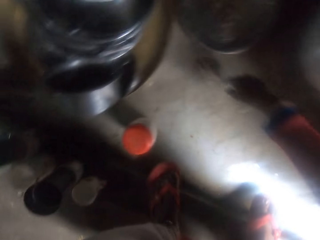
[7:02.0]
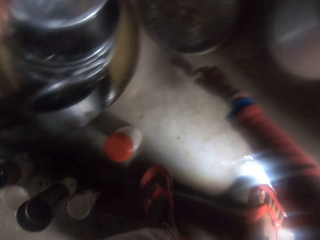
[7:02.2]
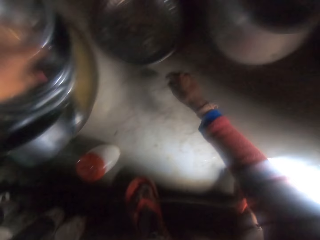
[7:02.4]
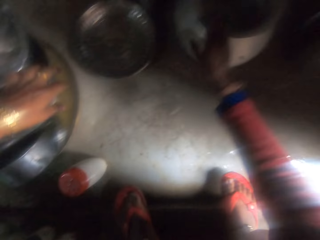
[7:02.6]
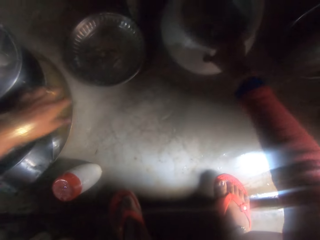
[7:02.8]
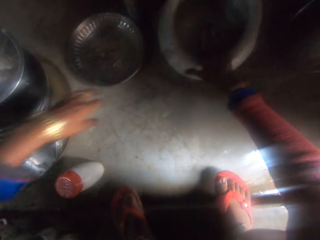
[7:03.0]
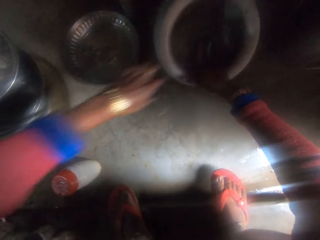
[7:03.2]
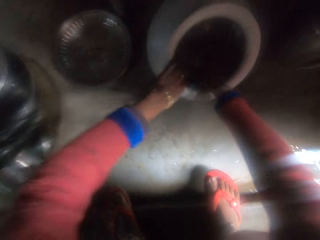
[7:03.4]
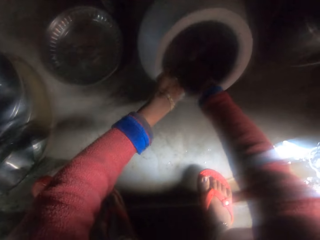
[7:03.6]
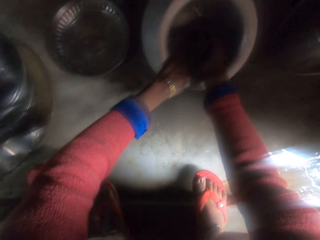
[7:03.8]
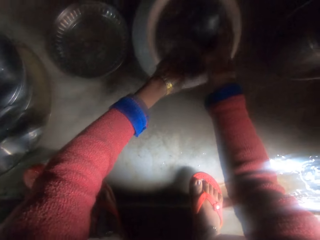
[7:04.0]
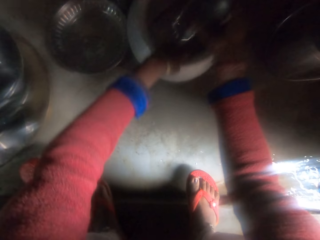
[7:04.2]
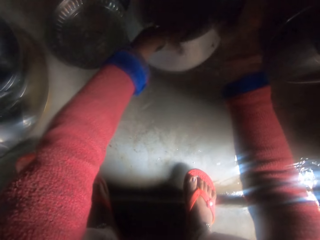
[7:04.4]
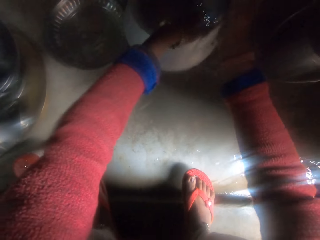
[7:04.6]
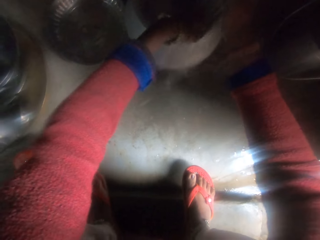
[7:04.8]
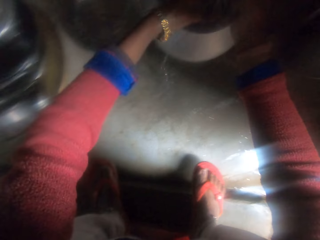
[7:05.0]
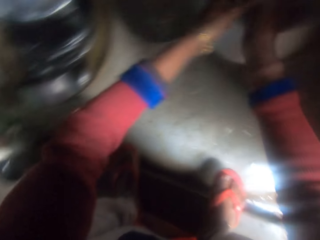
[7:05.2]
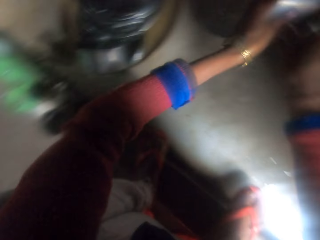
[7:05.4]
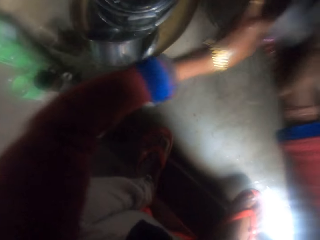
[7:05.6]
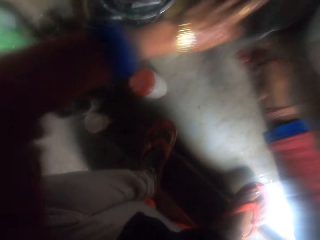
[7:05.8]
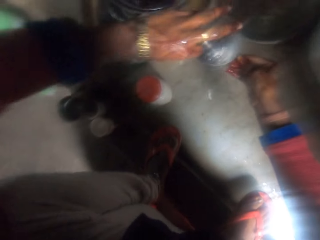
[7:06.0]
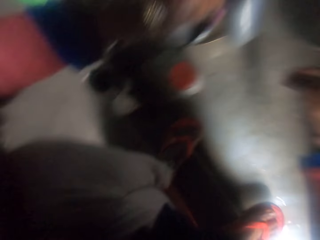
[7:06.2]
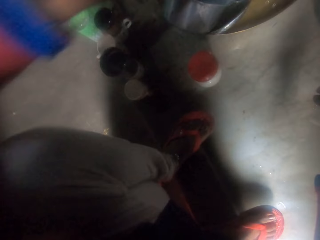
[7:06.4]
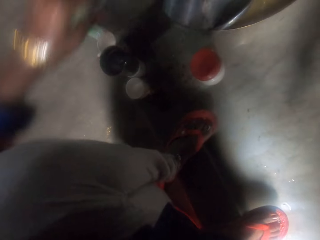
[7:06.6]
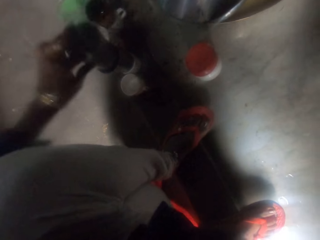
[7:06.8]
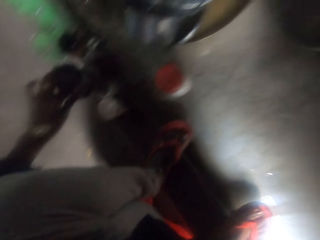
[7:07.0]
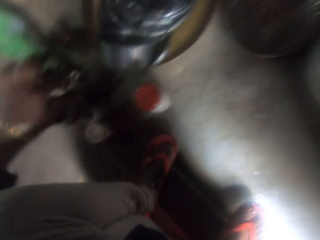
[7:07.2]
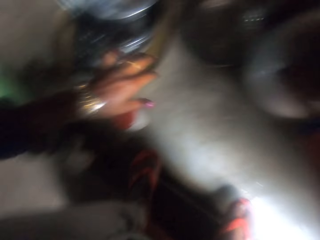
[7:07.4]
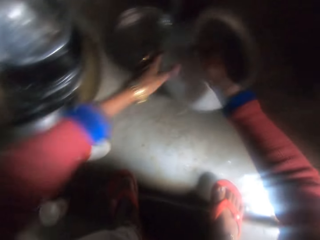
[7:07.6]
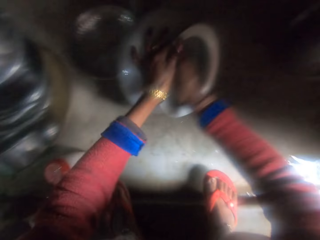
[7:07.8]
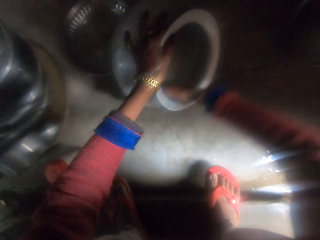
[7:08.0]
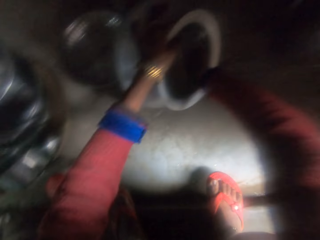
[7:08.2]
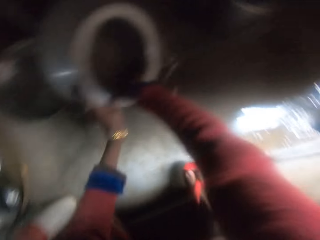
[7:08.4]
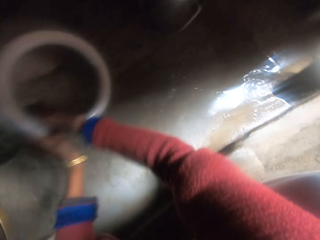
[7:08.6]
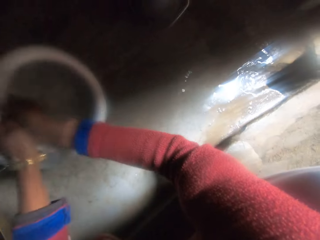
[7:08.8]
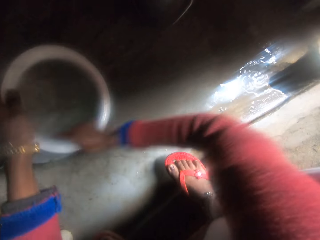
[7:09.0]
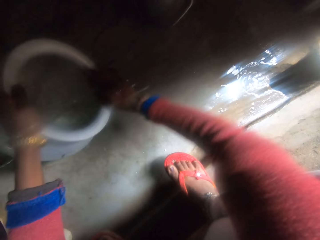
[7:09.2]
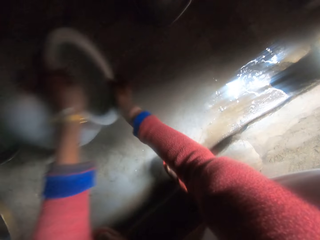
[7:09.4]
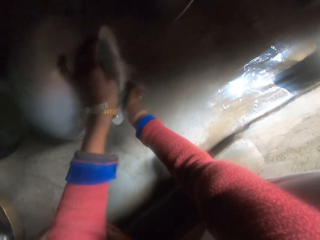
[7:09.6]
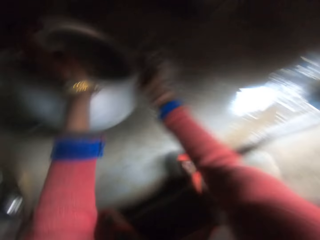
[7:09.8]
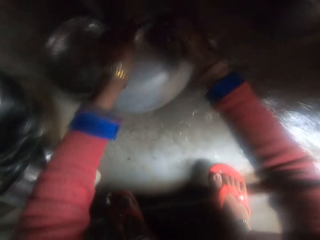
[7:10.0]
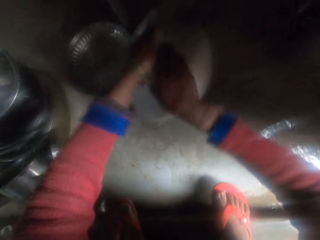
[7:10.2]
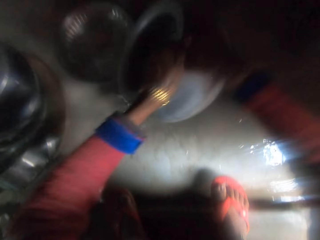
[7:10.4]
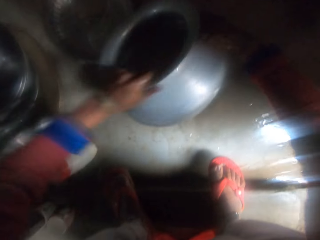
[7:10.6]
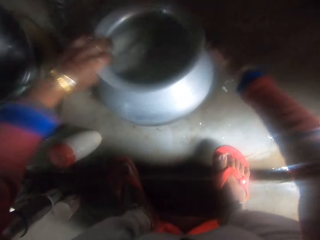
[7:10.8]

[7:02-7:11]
The camera wearer turns to the right. They move the pot on the floor. They hold the pot, bend the pot, and pick a cup from the pot. They scoop water with a glass. They drop the cup on other cups on the floor. They hold the pot. They rinse the pot with the water inside. They wash the pot.

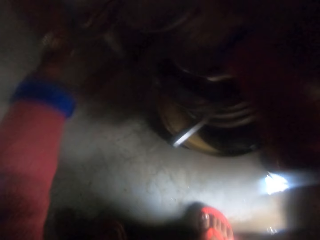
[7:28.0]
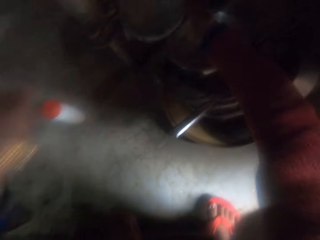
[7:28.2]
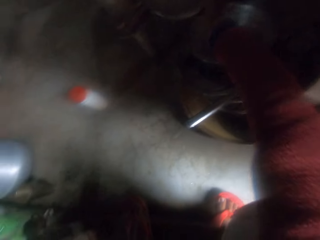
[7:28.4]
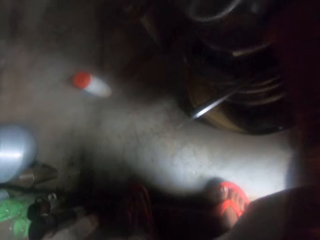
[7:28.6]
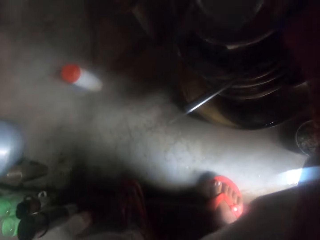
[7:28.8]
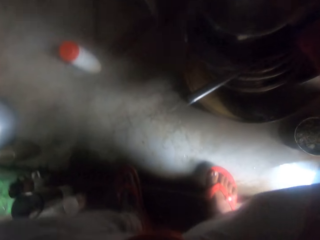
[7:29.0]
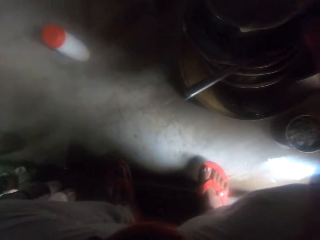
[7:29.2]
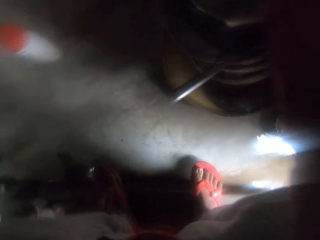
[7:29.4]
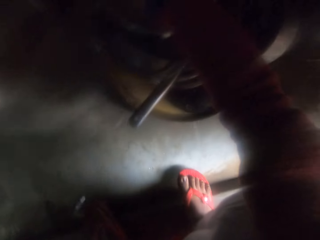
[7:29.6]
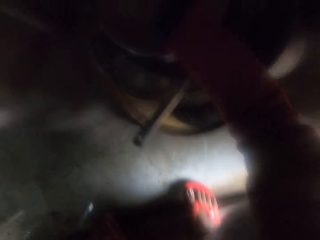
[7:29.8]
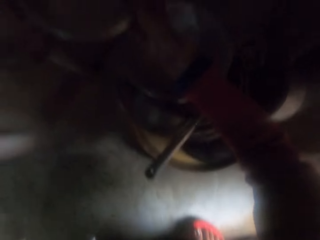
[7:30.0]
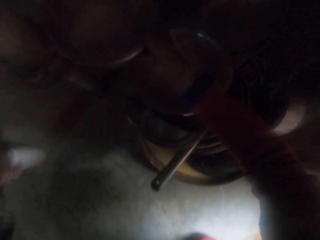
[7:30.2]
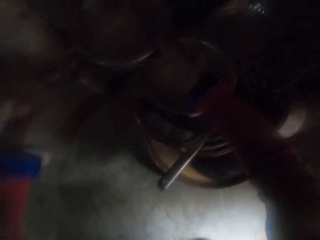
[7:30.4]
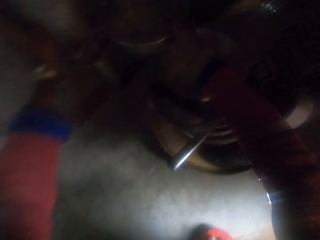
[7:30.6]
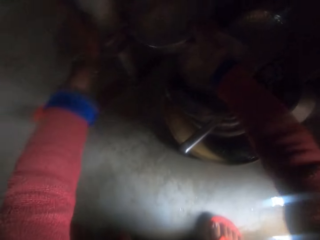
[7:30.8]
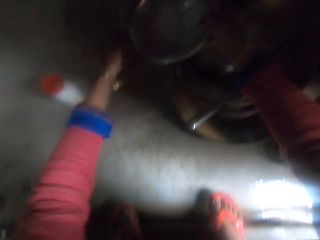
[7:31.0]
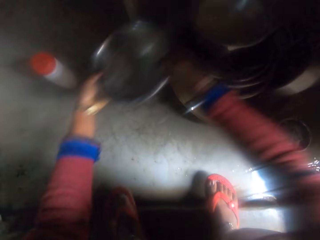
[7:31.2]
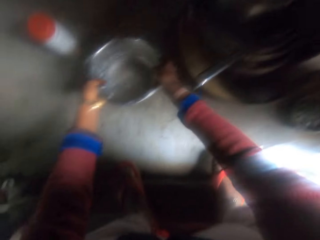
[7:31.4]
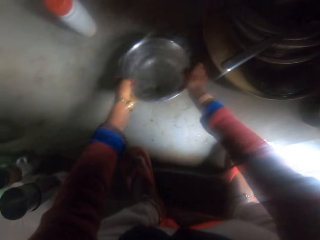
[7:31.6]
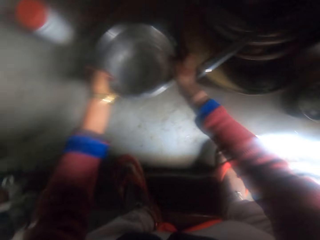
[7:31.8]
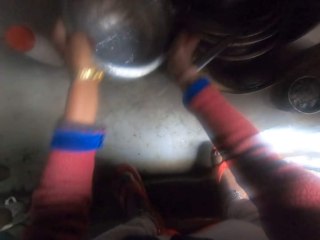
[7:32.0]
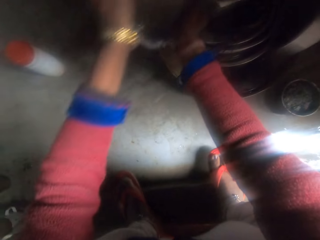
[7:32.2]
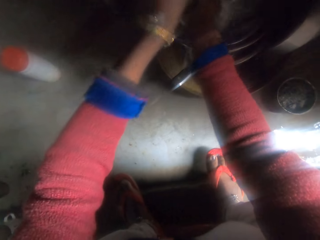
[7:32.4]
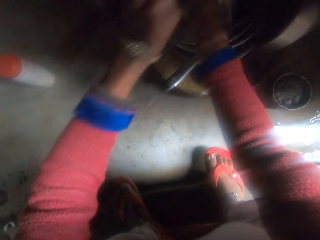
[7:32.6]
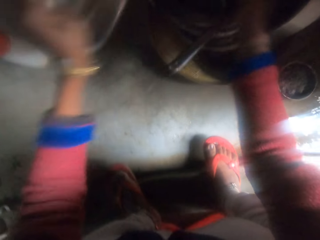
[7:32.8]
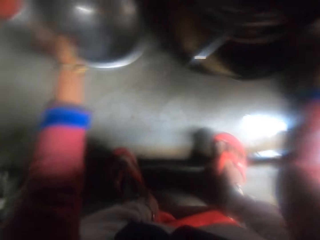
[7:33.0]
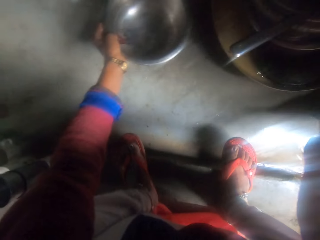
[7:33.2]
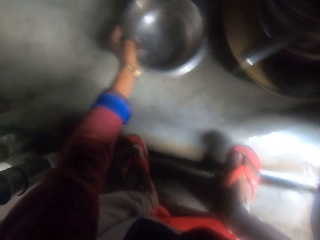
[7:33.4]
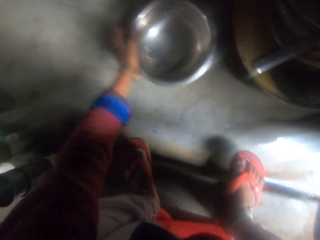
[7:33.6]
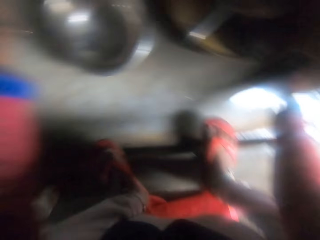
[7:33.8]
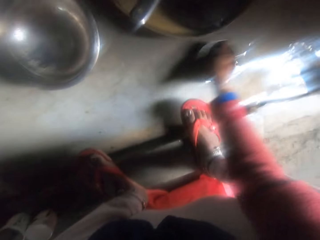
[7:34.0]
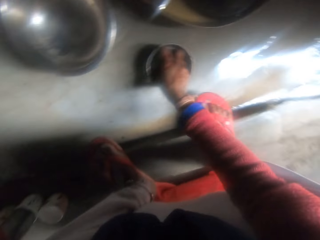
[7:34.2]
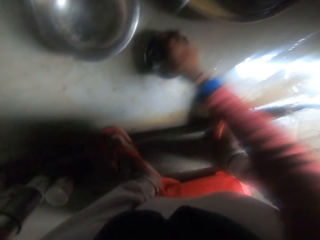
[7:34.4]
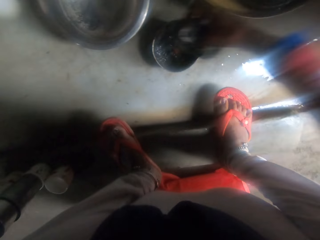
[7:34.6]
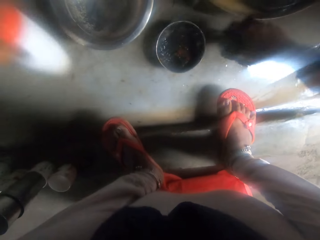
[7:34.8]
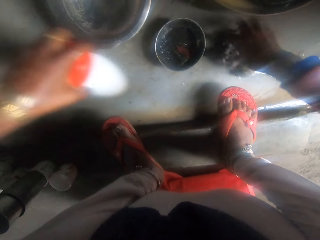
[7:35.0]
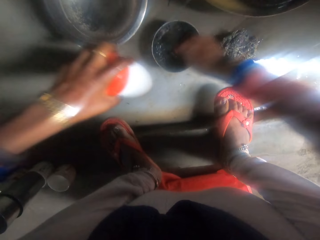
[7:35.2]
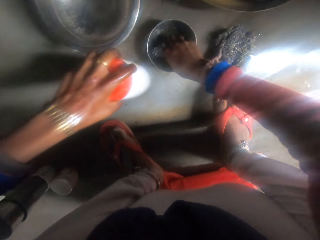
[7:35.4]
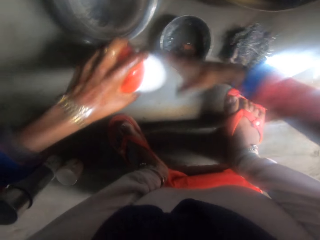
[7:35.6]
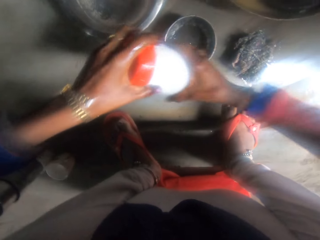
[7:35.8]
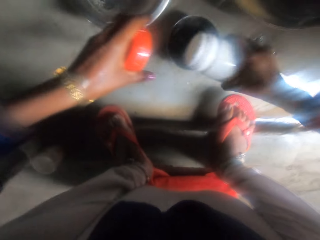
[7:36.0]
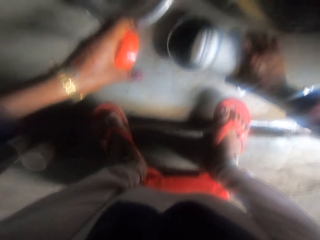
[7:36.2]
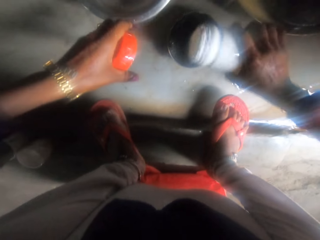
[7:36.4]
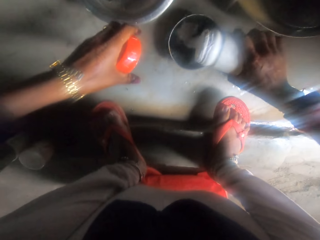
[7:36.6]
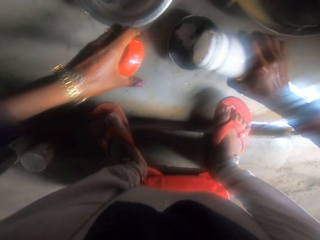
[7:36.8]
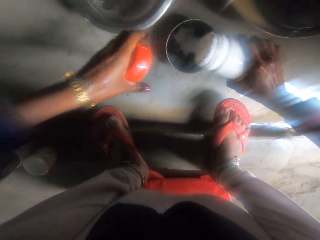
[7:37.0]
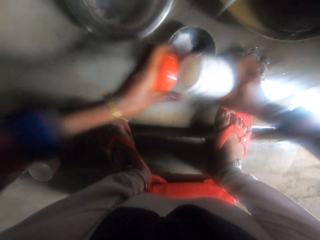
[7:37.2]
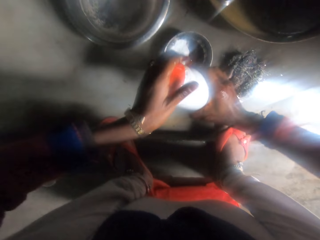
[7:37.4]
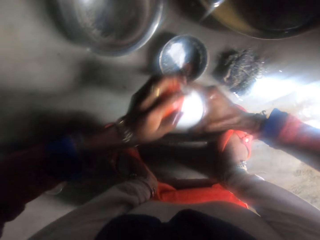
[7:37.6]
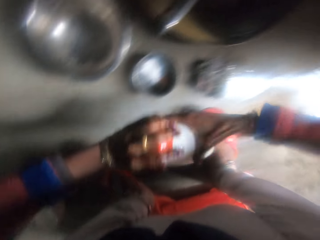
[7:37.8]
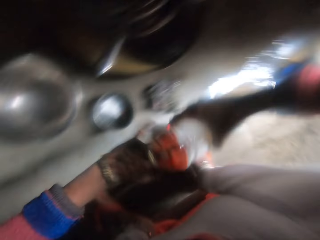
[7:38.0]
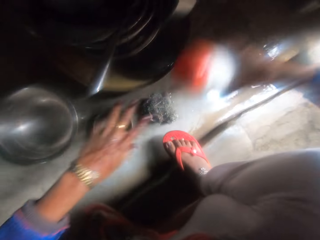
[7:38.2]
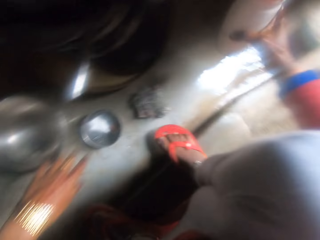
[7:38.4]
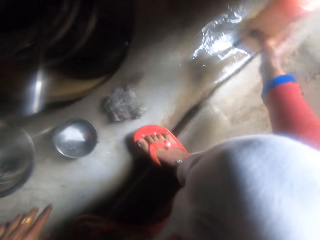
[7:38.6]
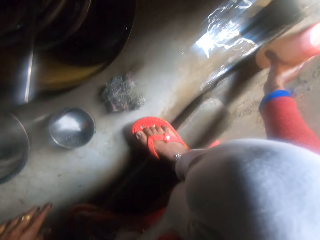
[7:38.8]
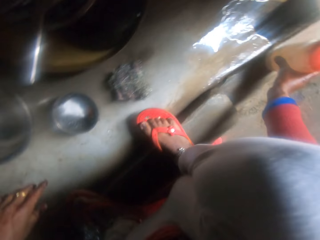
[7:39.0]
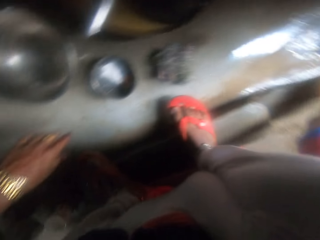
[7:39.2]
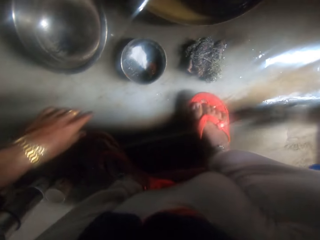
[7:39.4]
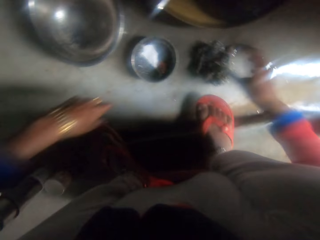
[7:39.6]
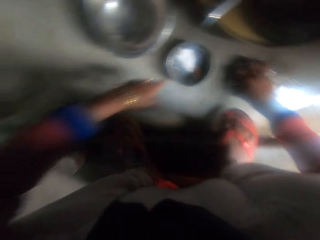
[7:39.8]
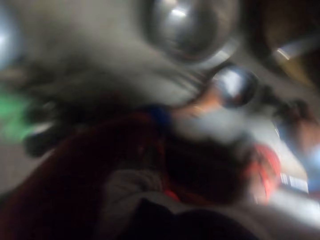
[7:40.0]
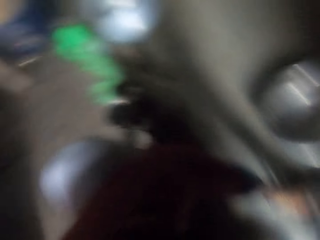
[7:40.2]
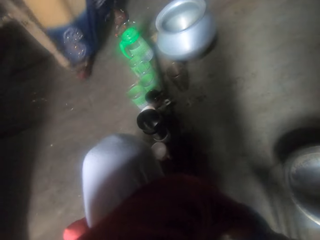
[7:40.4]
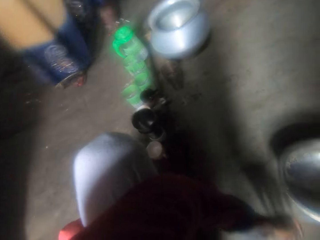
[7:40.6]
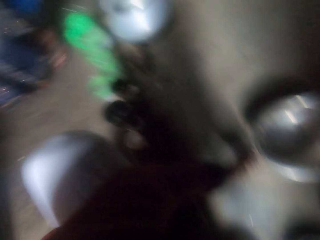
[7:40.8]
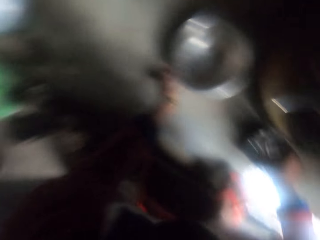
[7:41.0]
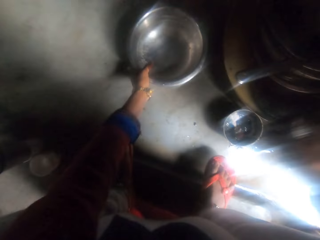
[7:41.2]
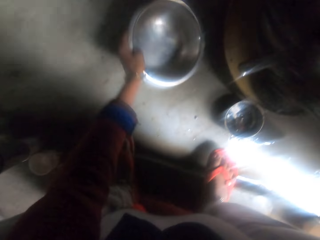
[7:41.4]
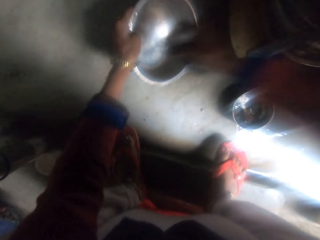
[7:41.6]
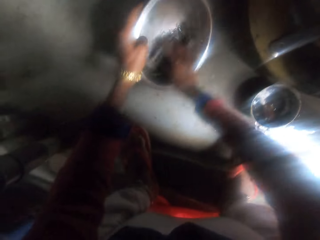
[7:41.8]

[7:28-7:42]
The camera wearer holds something. They pick up a cooking pot. They hold the pot, put the pot on the floor, and pick up the pot. They pour the water on the pots. They drop the bowl on the floor. They drag the bowl with ashes on the floor closer. They hold a scrubber. They remove an iron sponge from the bowl of ashes. They drop the iron sponge on the floor. They hold the plastic container with soap. They open the plastic container. They pour soap into the bowl of ashes. They cover the plastic container. They drop the plastic container on the floor. They pick up the iron sponge from the floor. A woman walks into a room. The camera wearer turns to the left.
